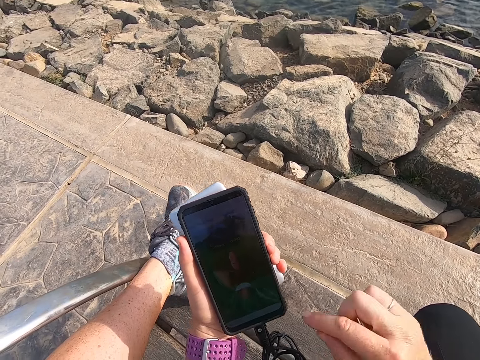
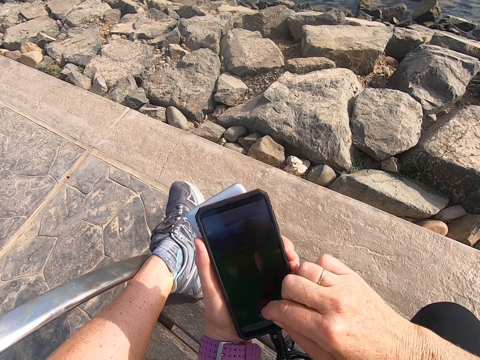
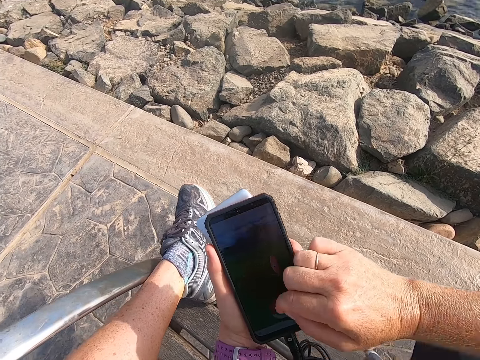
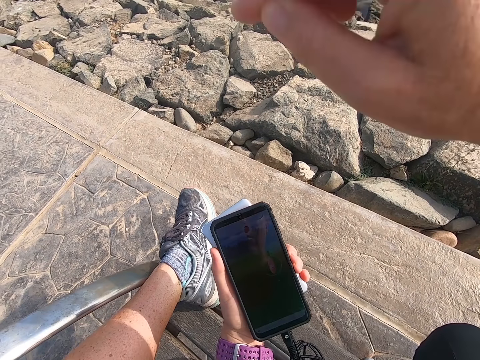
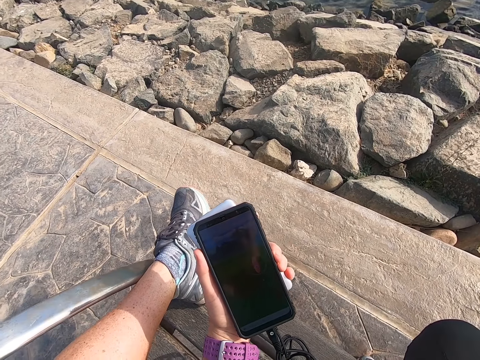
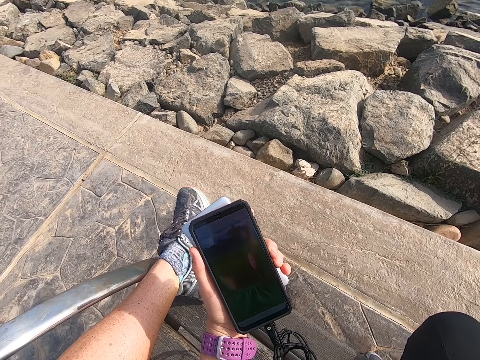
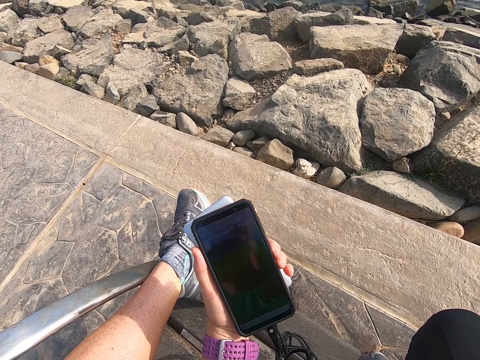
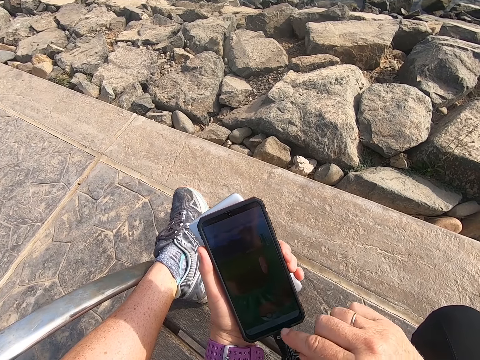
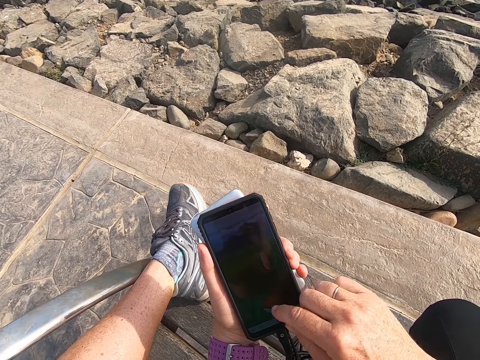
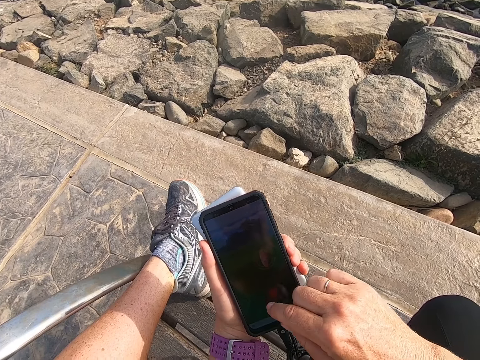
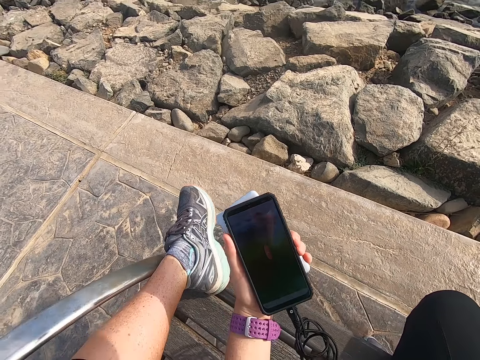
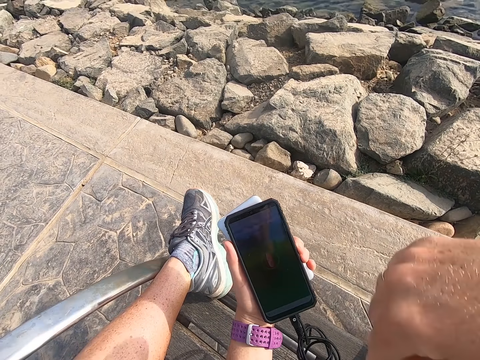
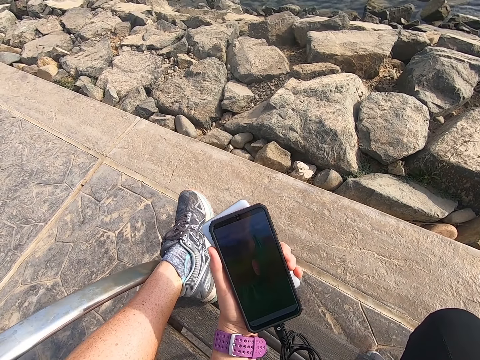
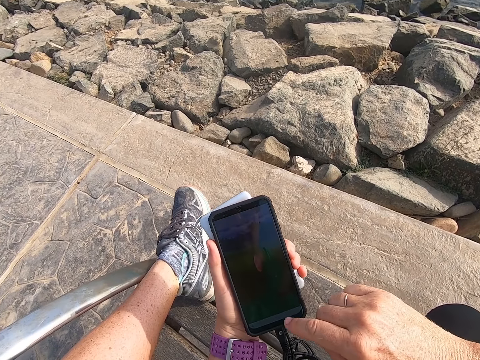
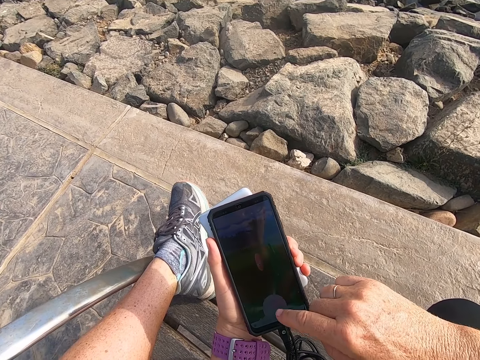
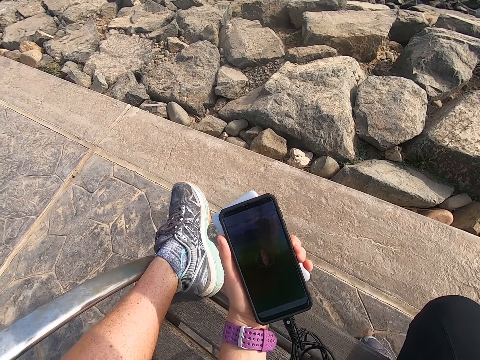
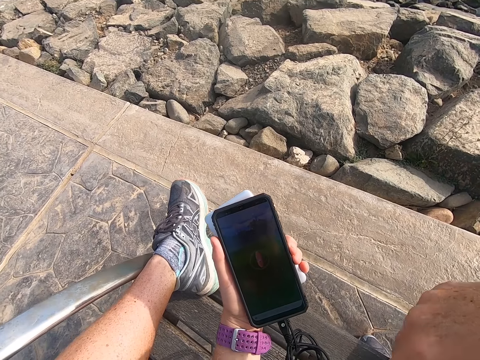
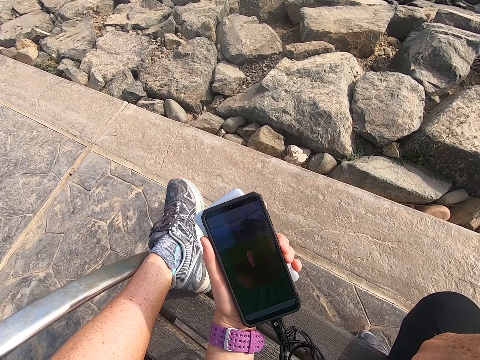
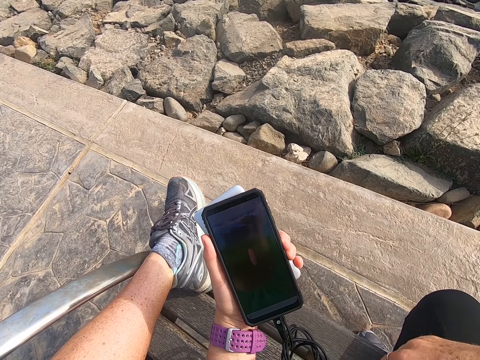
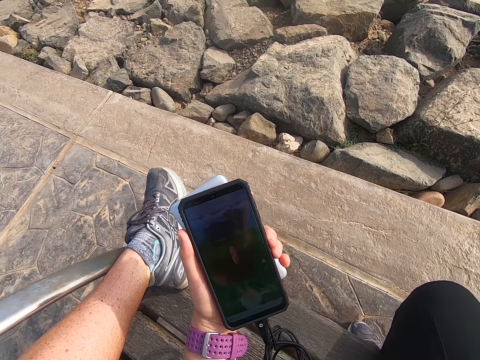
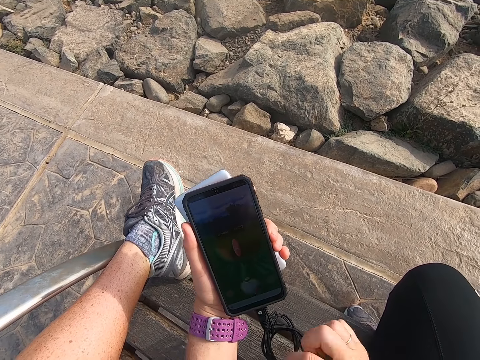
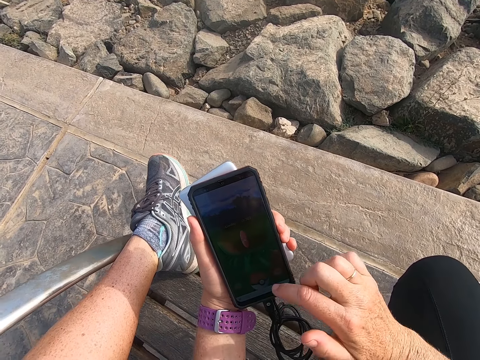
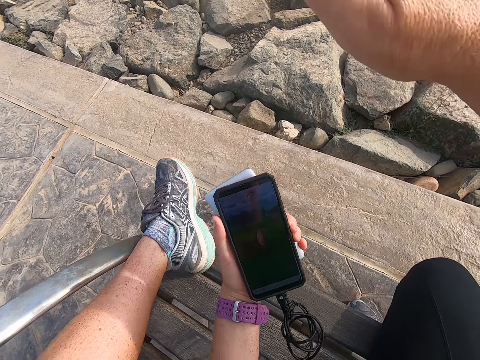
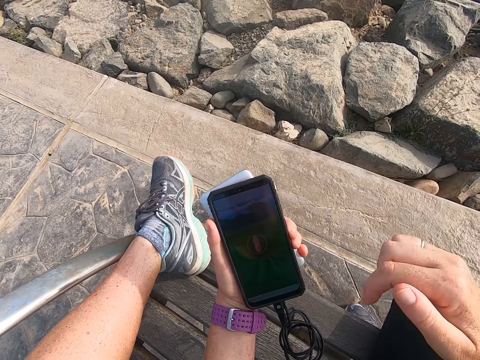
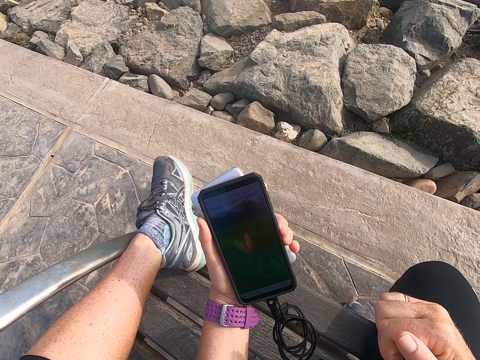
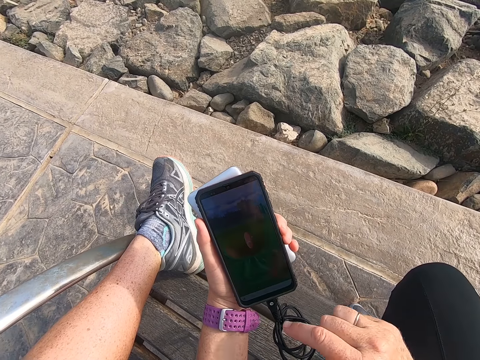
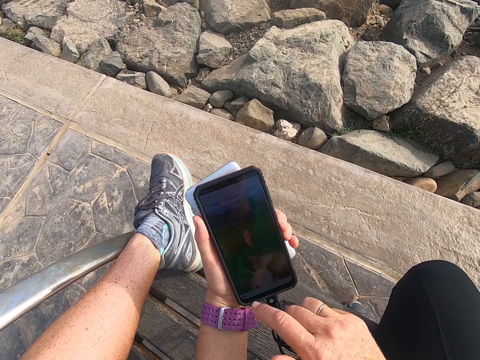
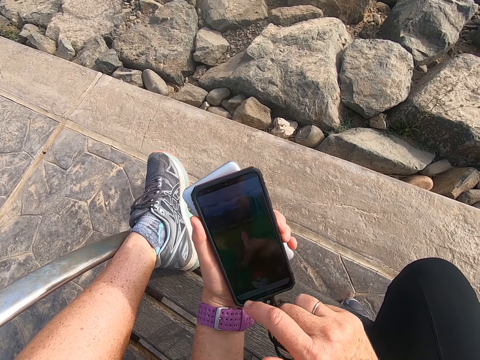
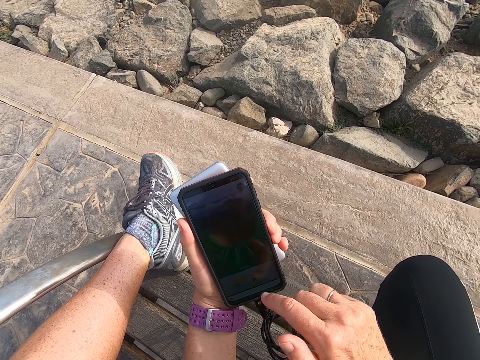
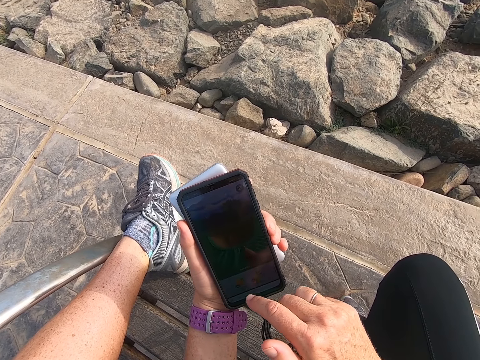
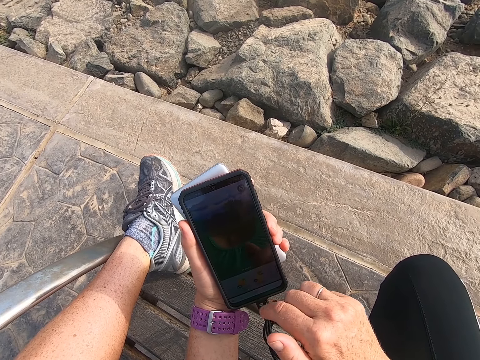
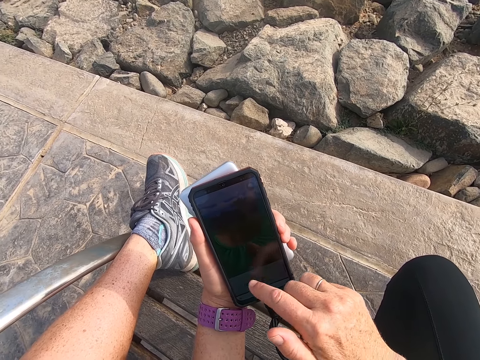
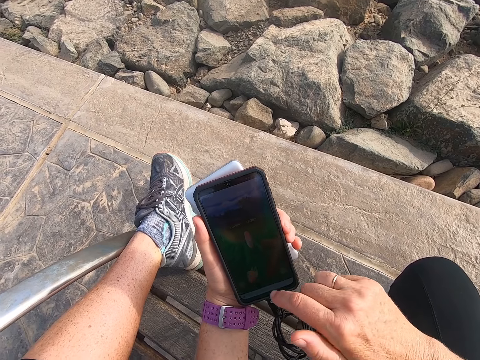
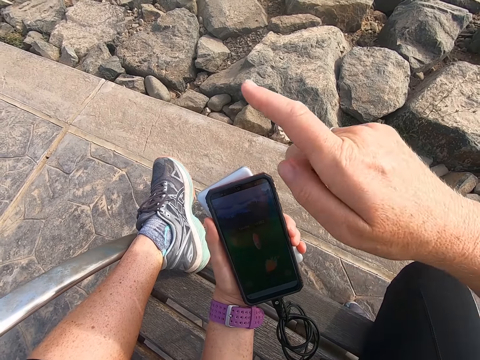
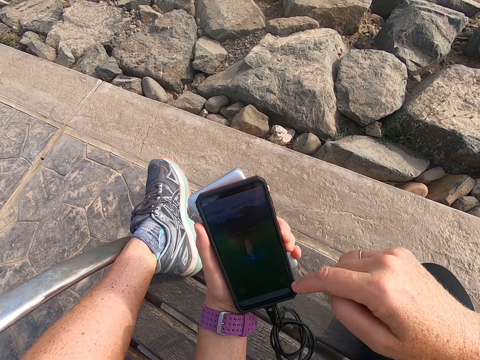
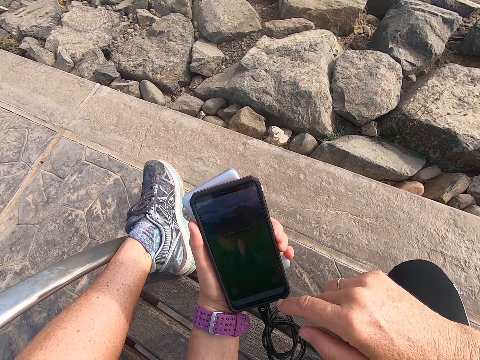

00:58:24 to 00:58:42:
The camera wearer plays a game on the cell phone. They swipe the phone. They stare at the phone. They stare at the phone again. They swipe the phone. They stare at the phone. They play a game on the phone.

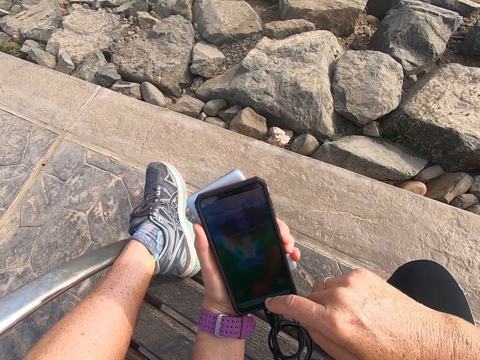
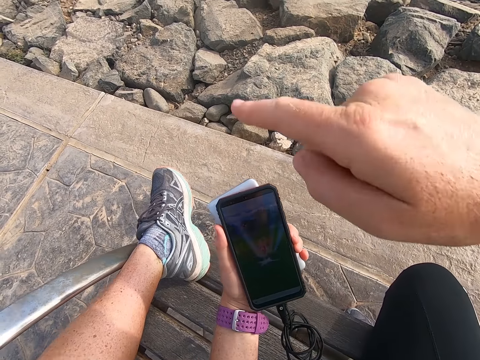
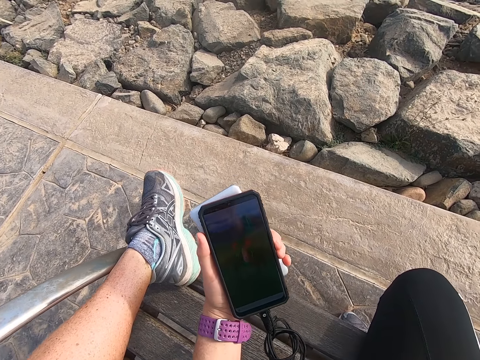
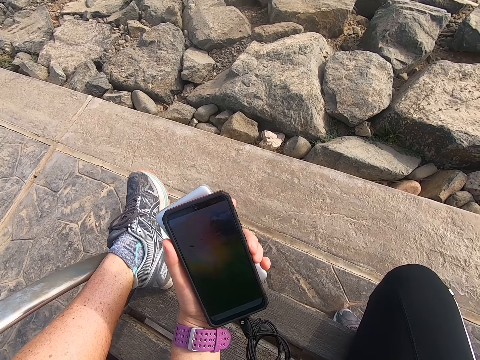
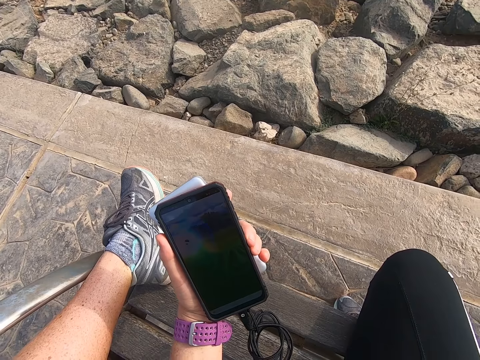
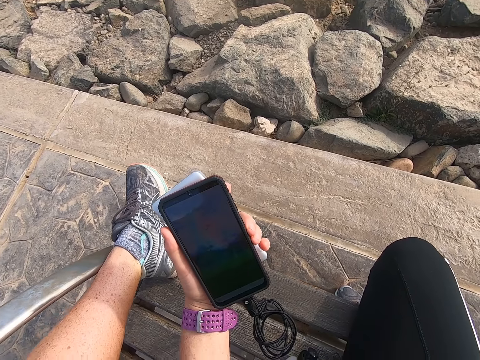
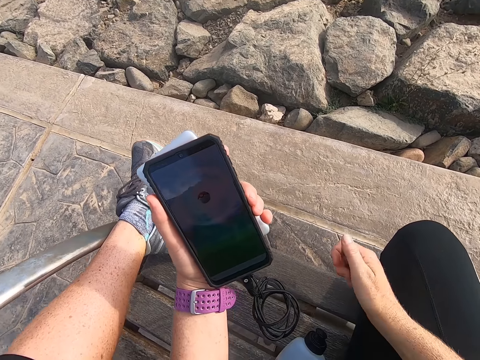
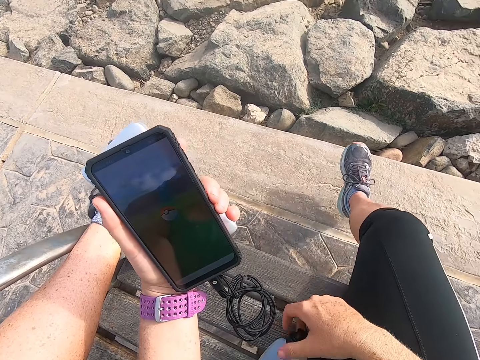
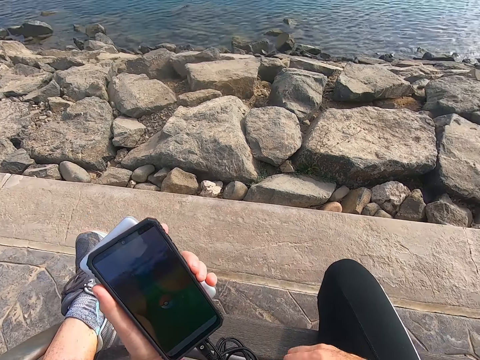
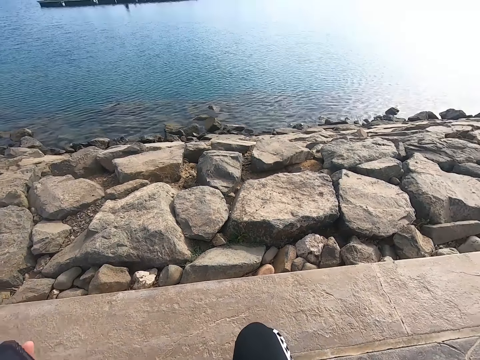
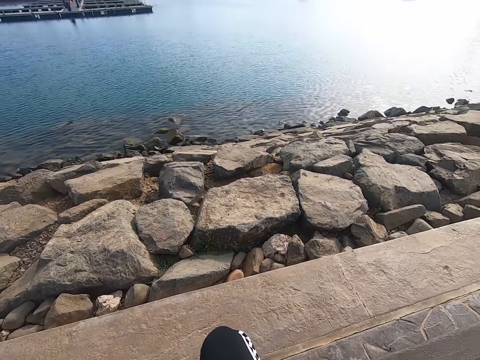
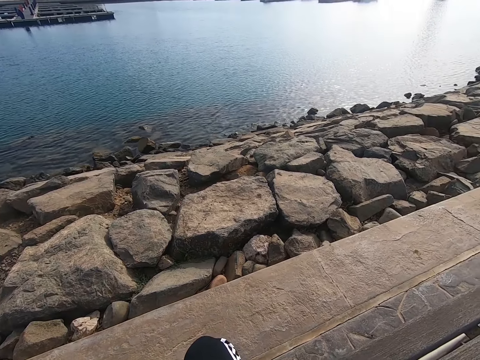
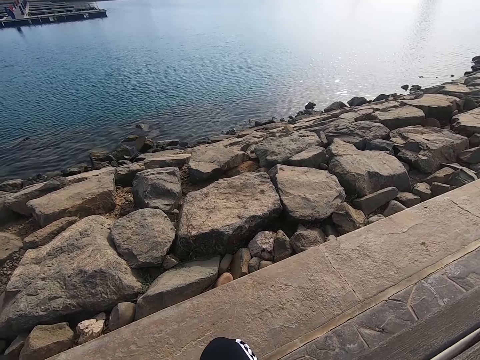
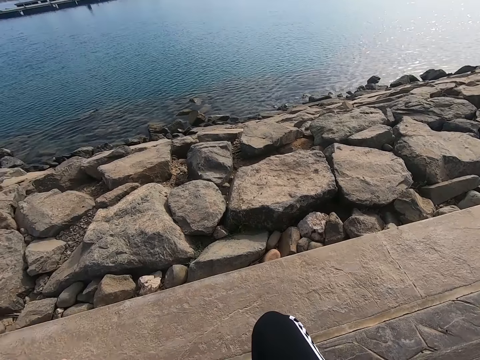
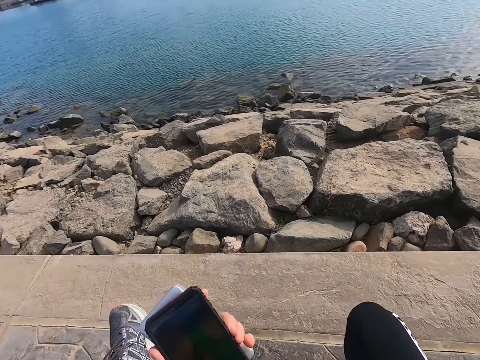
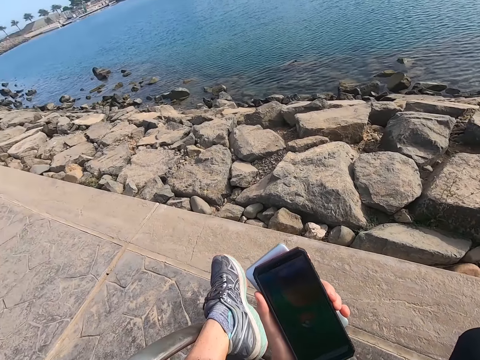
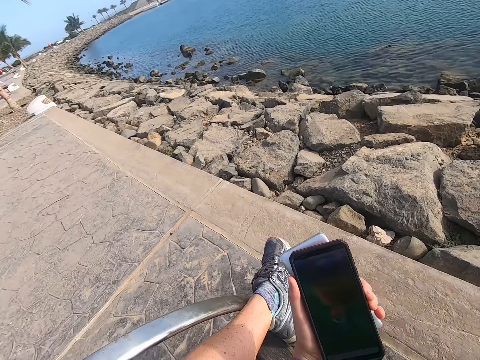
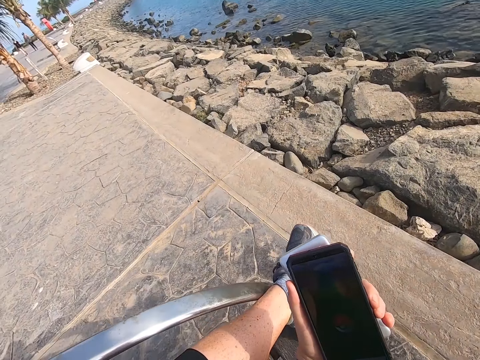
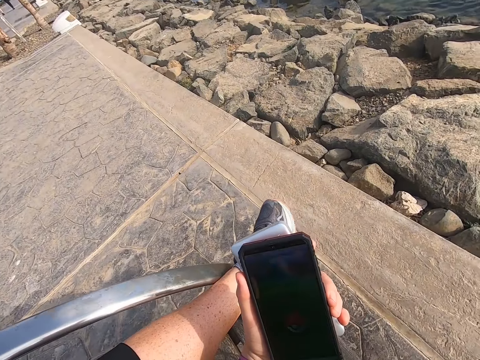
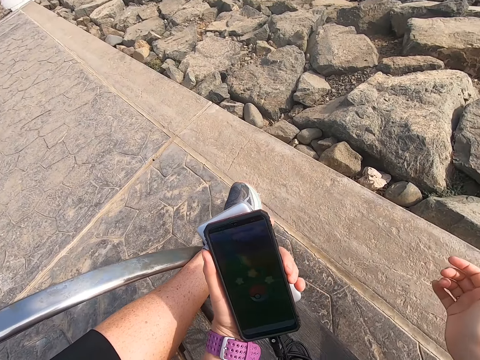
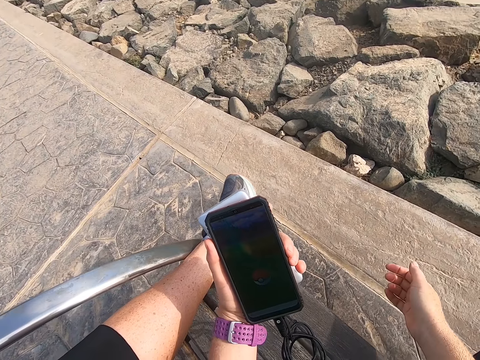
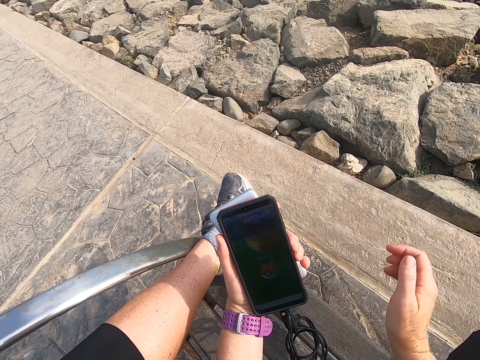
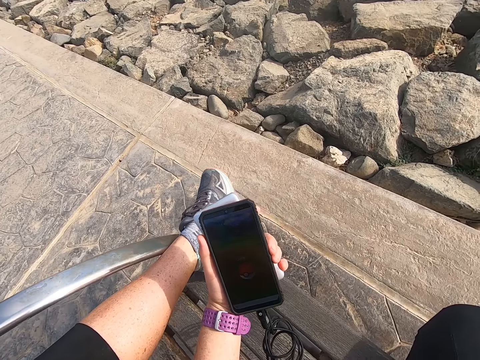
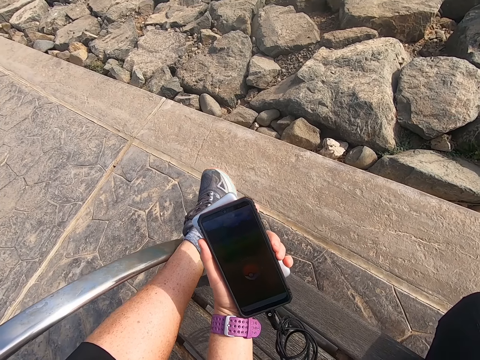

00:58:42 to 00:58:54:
The camera wearer looks around. They stare at a phone.
